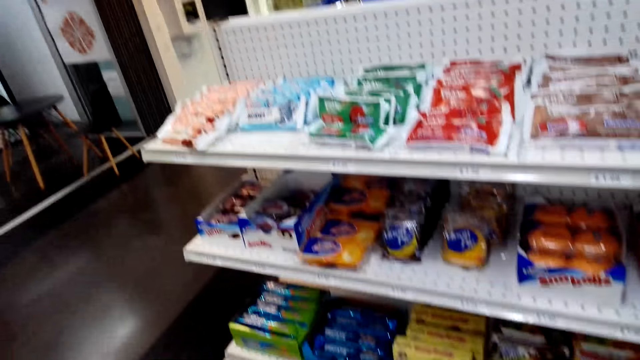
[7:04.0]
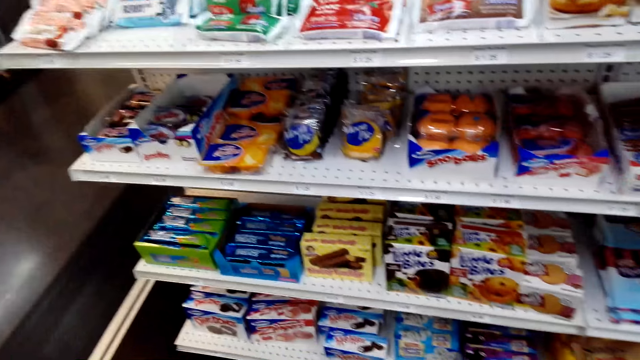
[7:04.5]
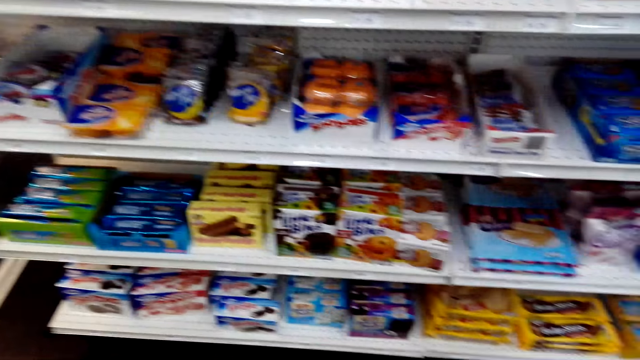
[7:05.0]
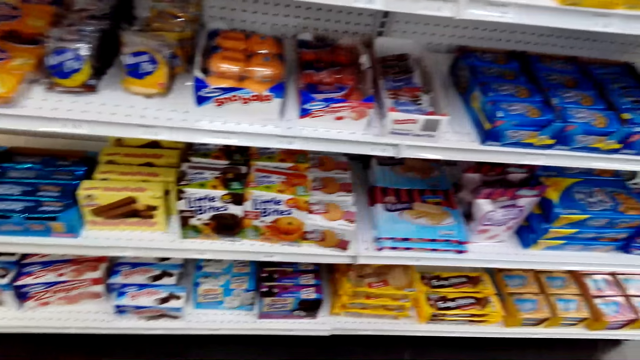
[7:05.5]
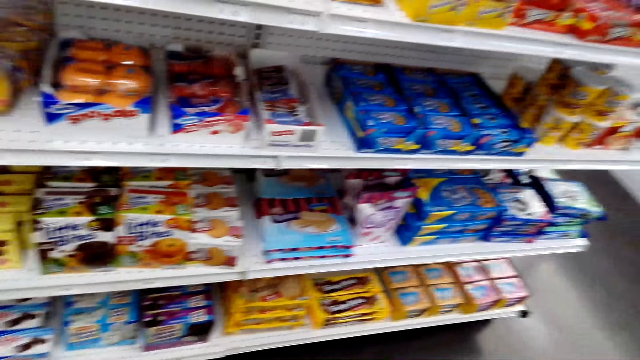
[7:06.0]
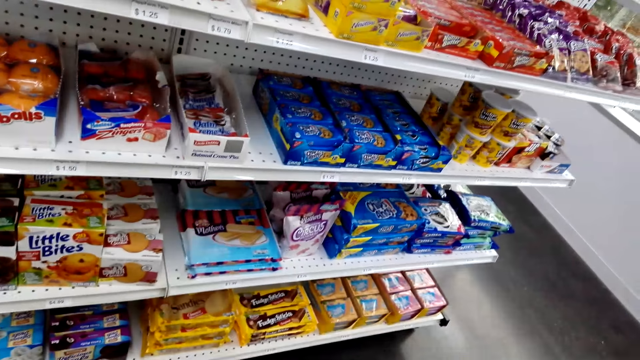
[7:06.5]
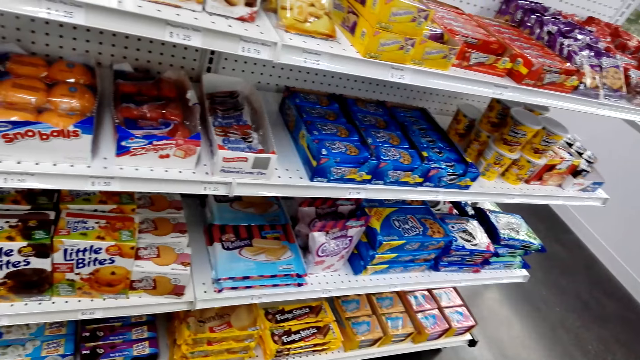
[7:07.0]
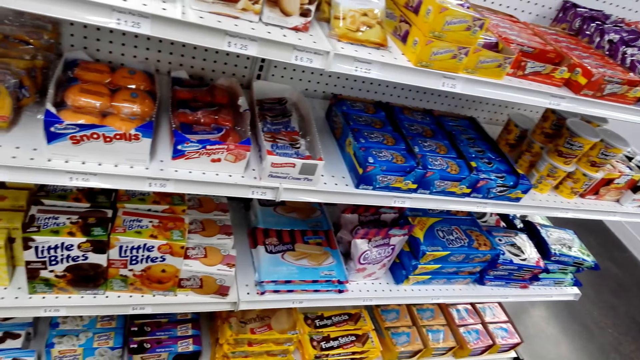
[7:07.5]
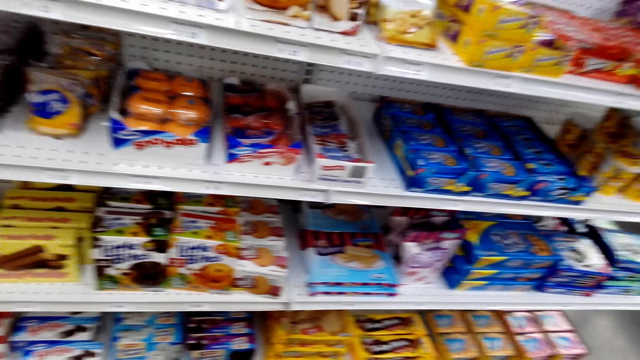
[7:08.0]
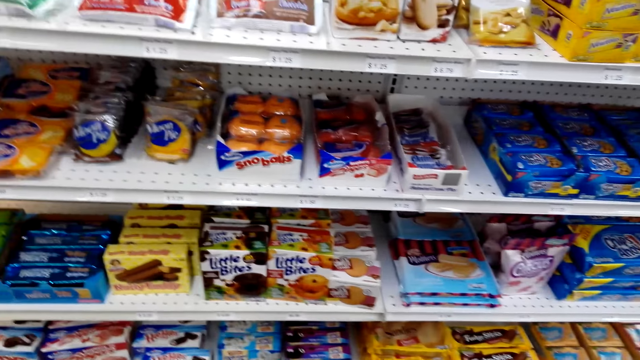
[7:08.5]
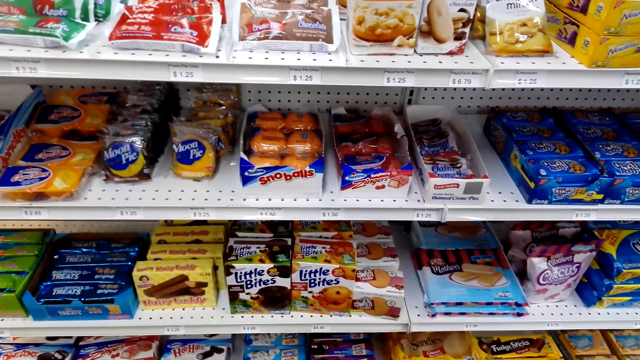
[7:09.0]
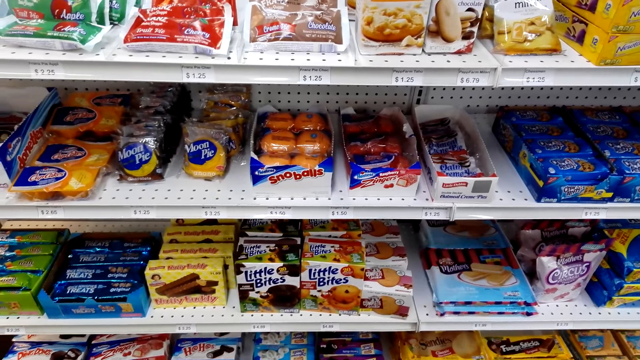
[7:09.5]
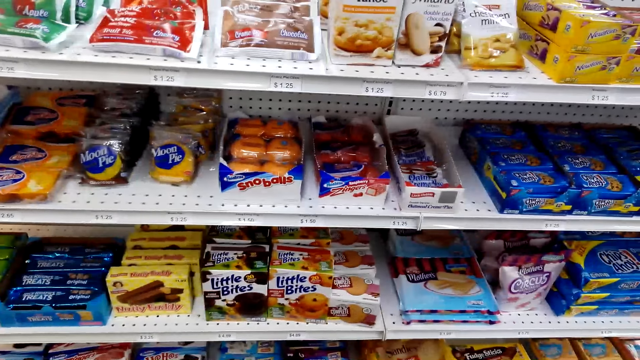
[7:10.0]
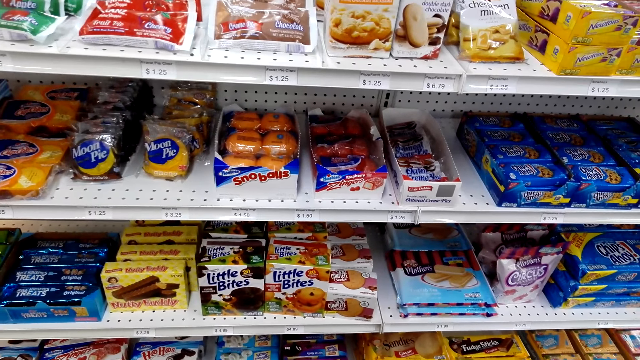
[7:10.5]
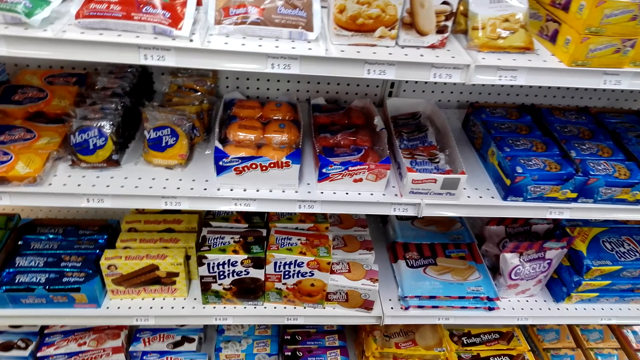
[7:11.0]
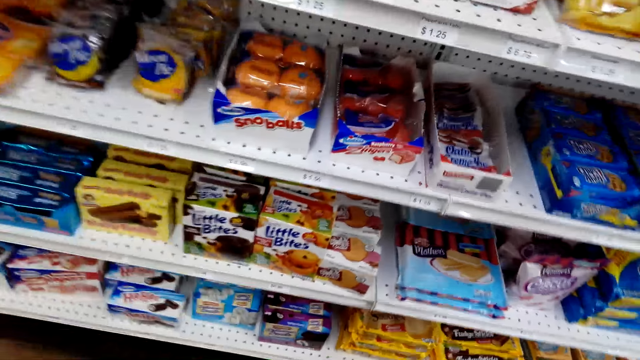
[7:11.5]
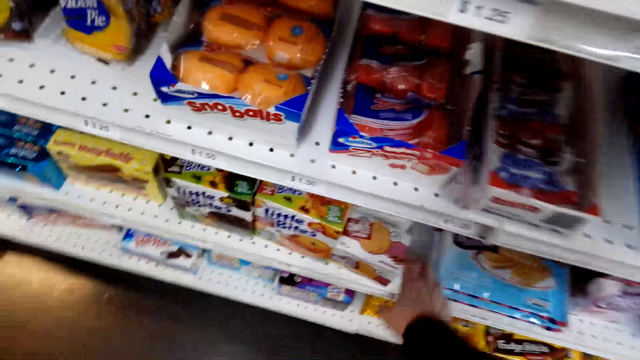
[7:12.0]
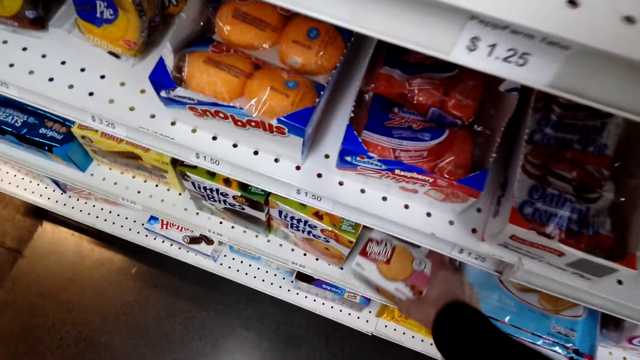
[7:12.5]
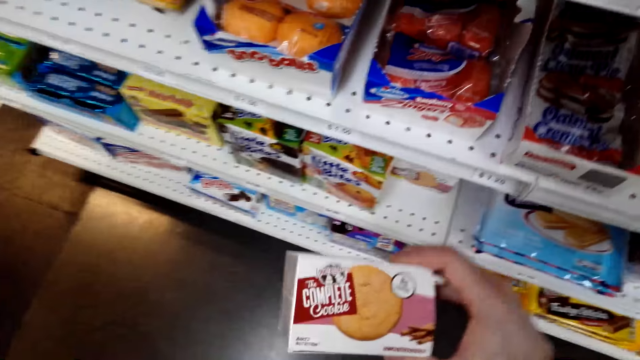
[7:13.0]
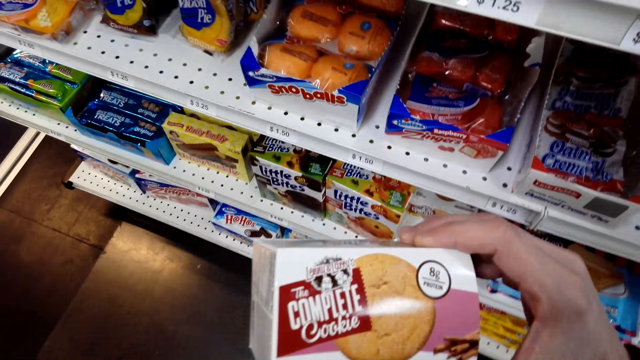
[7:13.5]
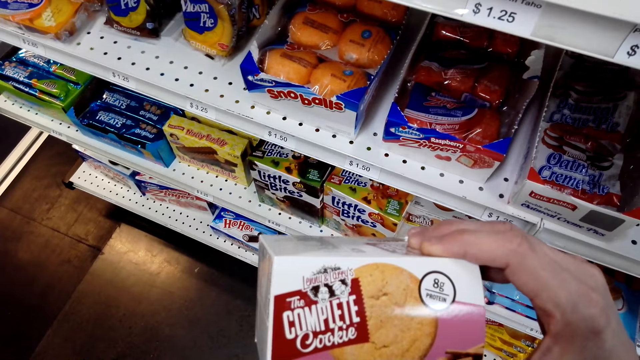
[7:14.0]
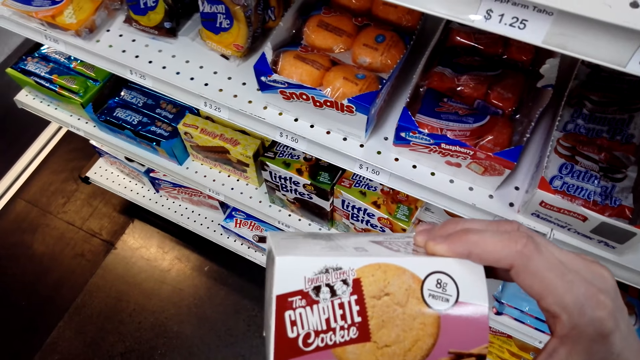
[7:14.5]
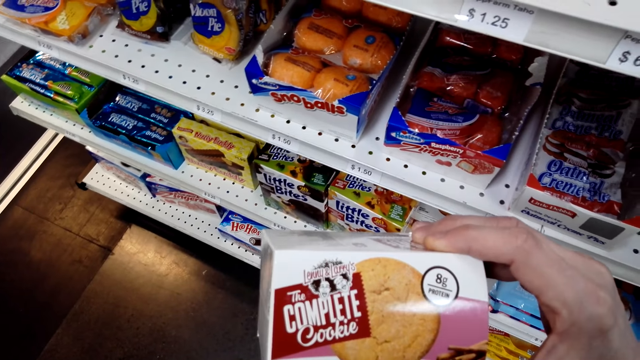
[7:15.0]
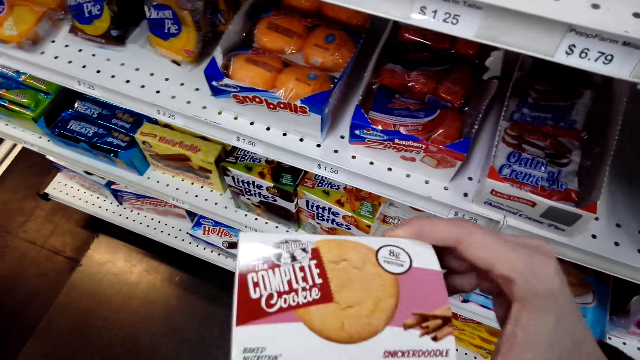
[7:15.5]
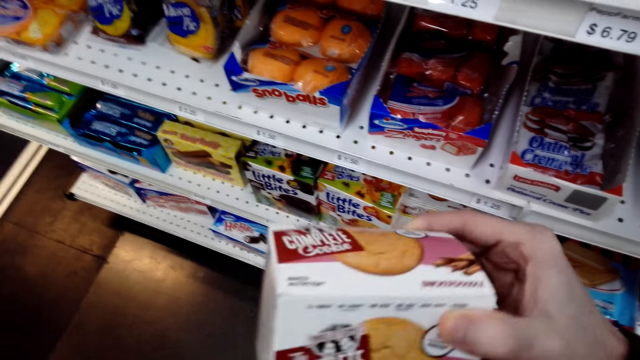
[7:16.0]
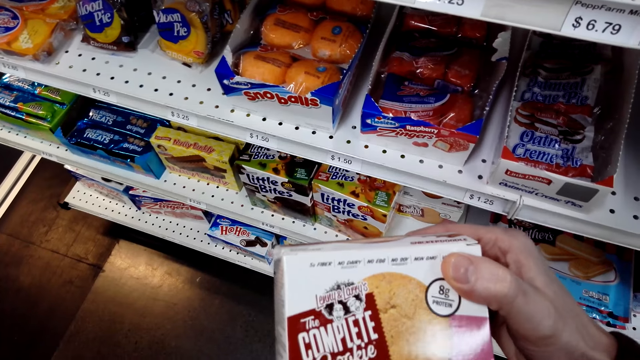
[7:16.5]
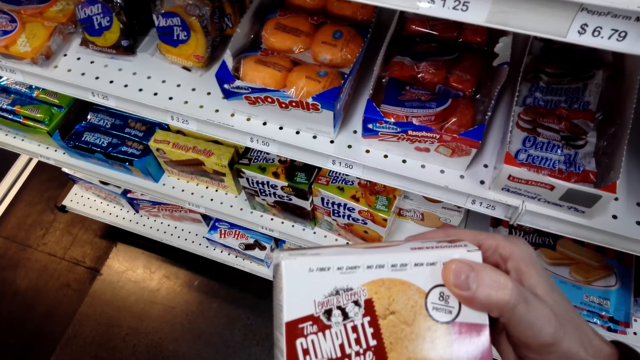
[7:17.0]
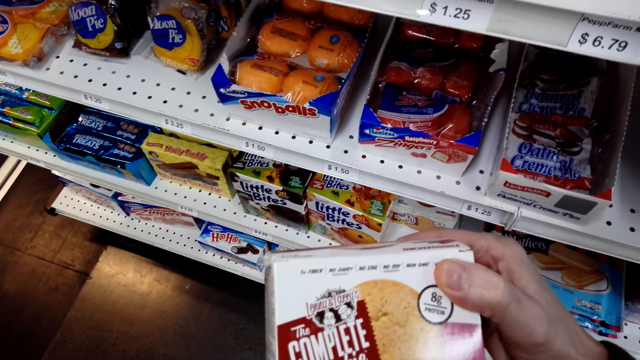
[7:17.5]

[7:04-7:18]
The camera wearer takes the box of cookies. They look at the box of cookies.

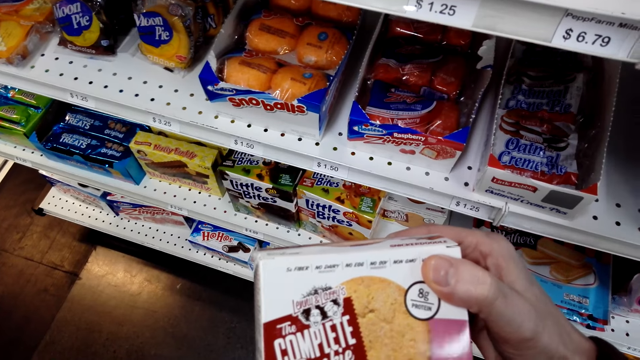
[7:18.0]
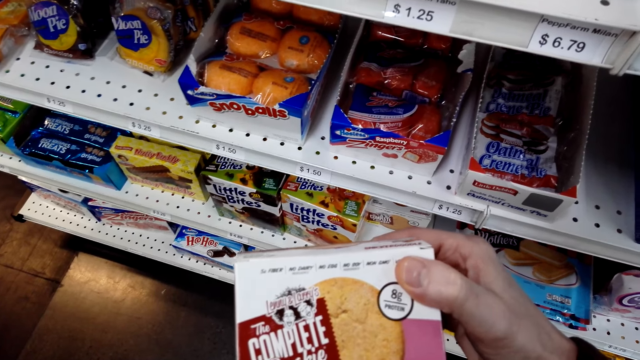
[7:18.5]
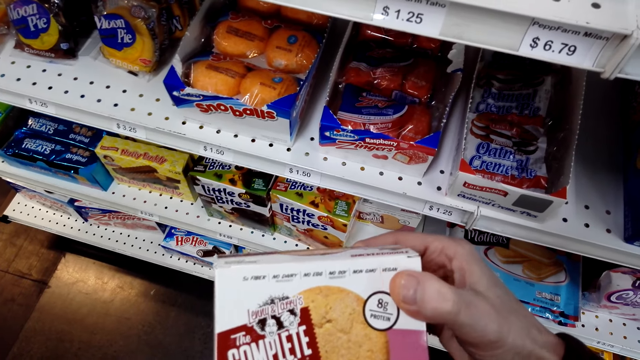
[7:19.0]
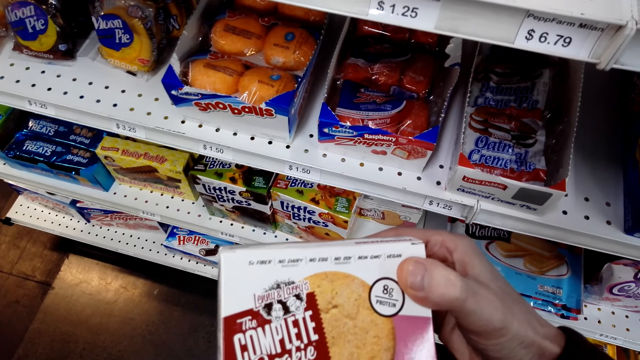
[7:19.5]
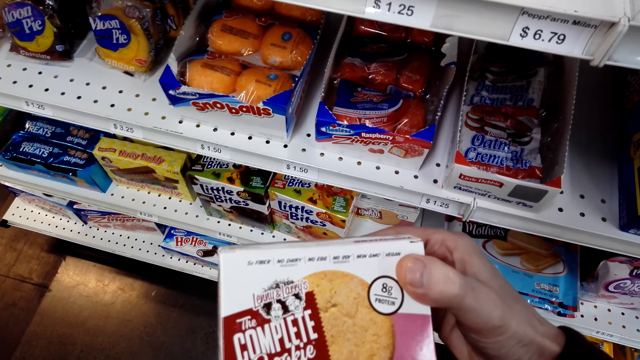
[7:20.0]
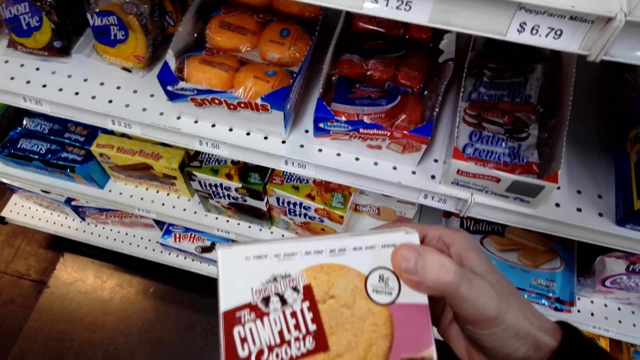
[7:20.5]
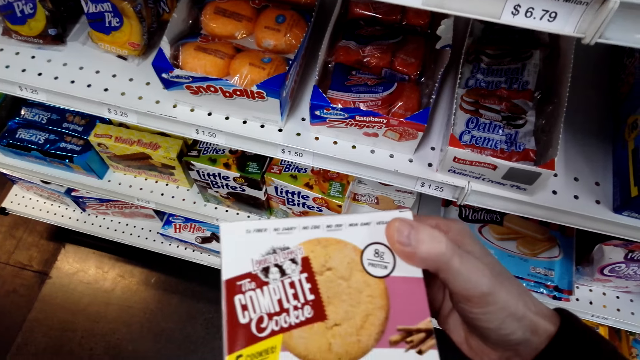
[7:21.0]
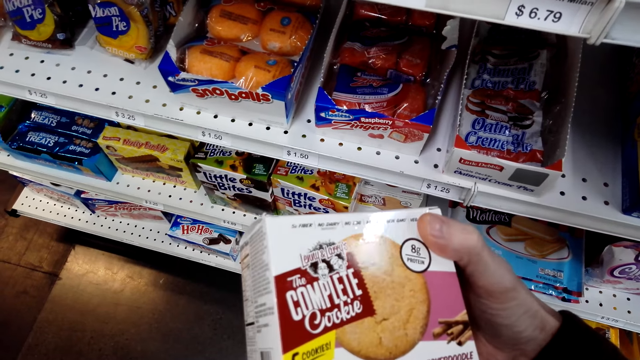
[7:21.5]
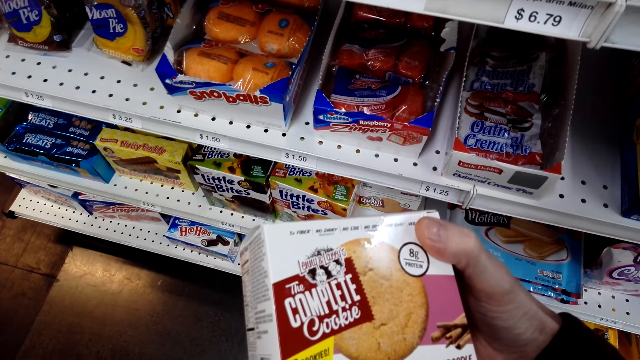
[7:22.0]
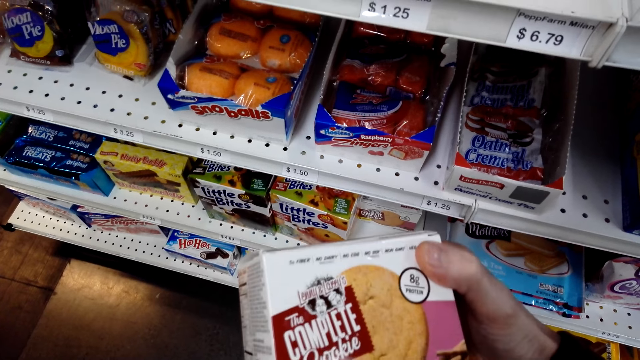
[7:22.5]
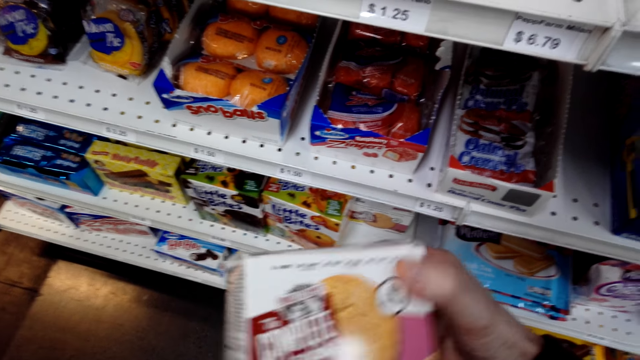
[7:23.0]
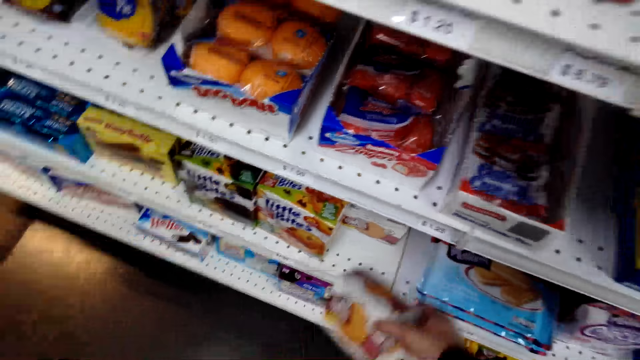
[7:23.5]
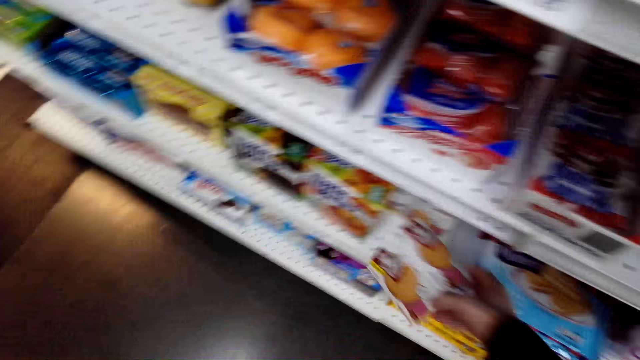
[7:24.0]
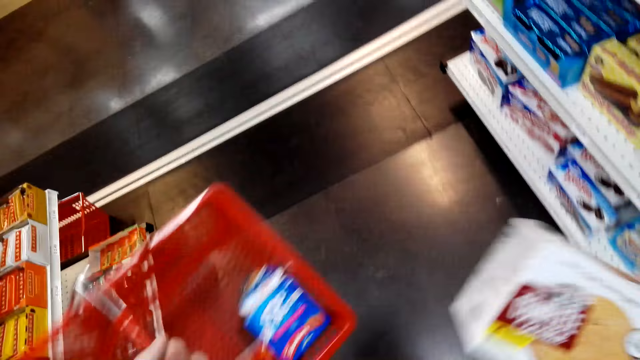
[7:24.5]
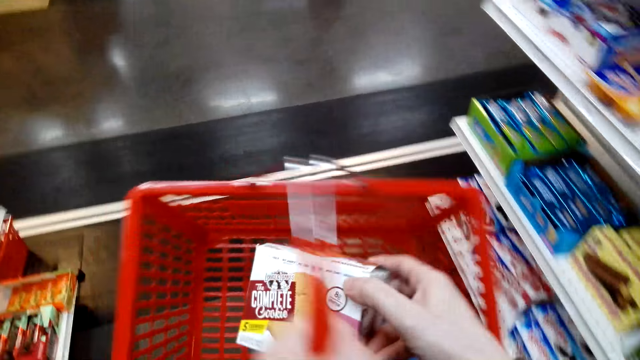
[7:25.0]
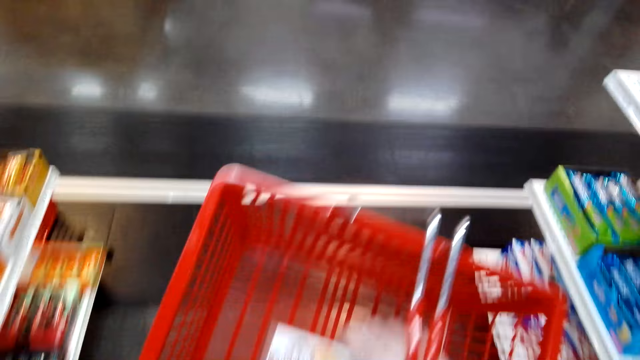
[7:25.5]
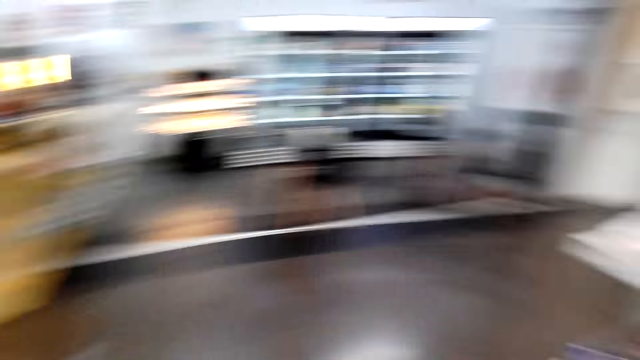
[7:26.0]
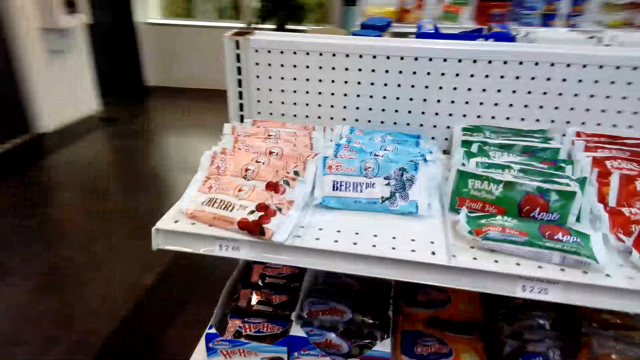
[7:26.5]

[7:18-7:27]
The camera wearer moves the box of cookies to the shelf. They put the box of cookies in the tray. They speak.
